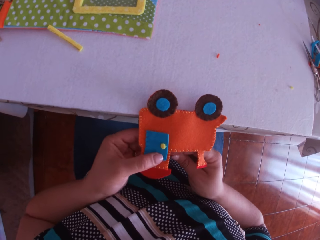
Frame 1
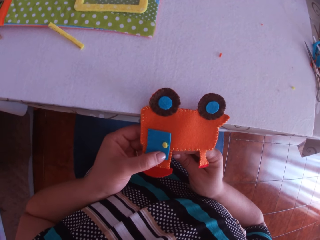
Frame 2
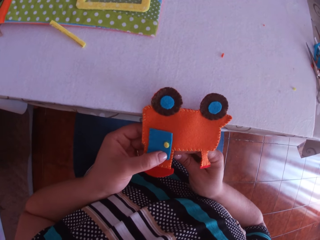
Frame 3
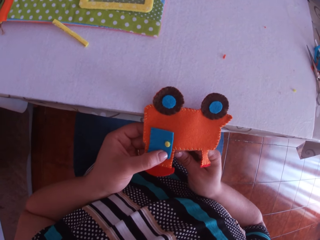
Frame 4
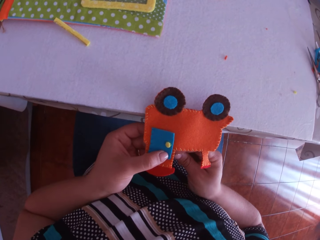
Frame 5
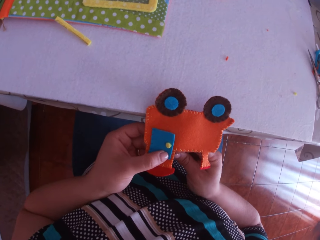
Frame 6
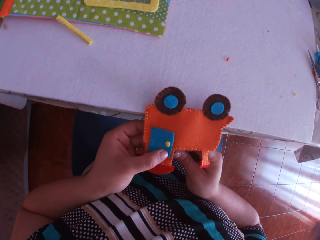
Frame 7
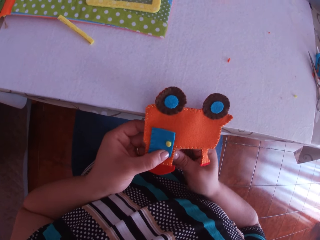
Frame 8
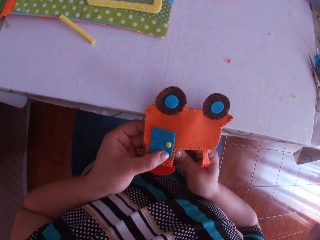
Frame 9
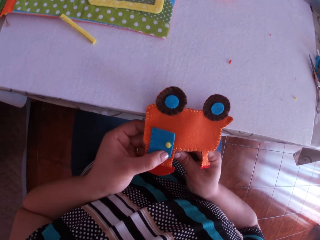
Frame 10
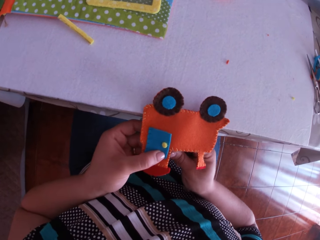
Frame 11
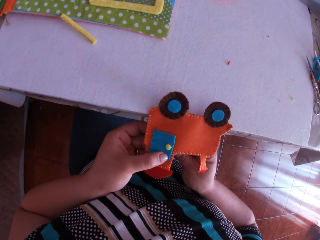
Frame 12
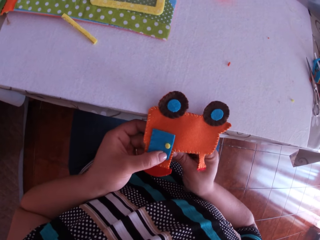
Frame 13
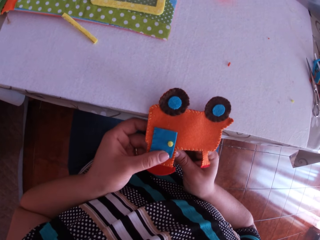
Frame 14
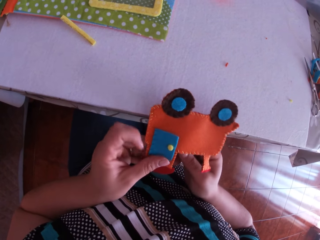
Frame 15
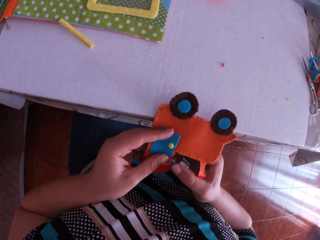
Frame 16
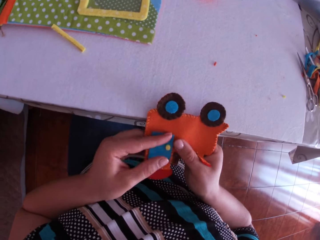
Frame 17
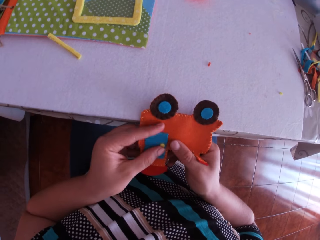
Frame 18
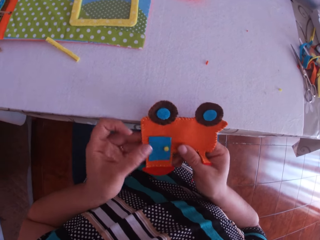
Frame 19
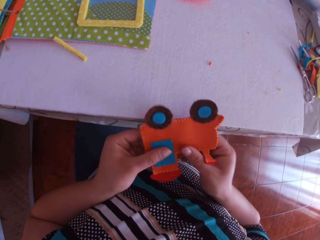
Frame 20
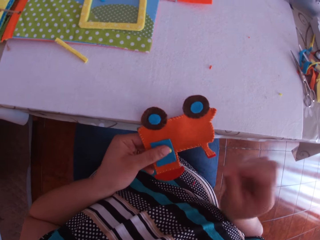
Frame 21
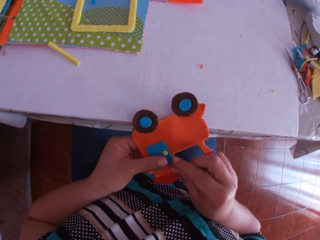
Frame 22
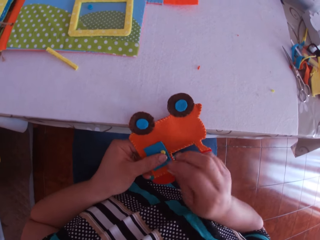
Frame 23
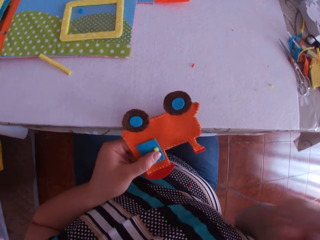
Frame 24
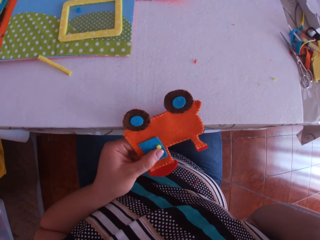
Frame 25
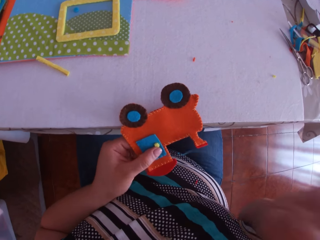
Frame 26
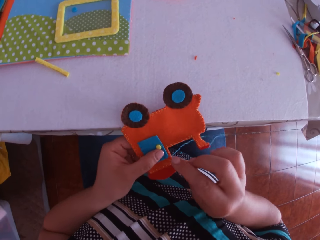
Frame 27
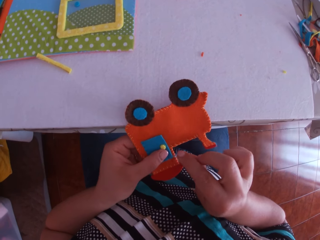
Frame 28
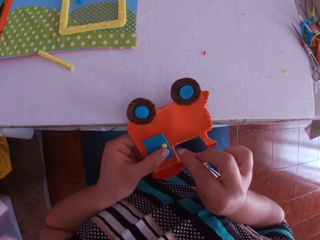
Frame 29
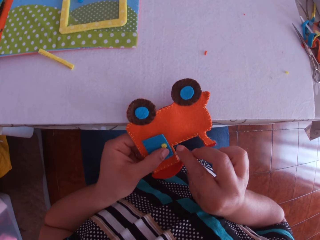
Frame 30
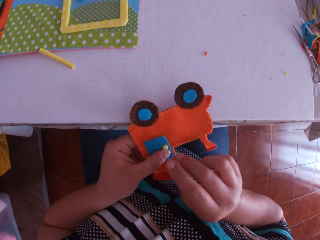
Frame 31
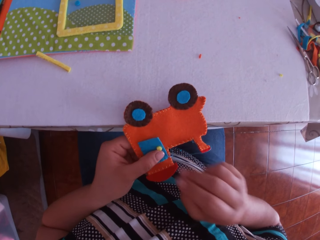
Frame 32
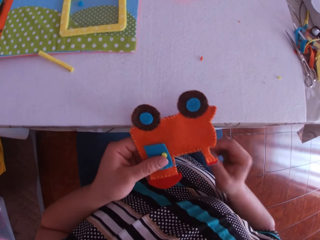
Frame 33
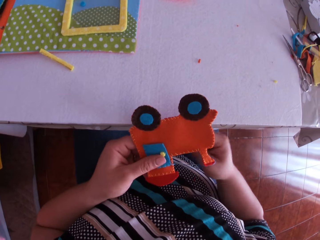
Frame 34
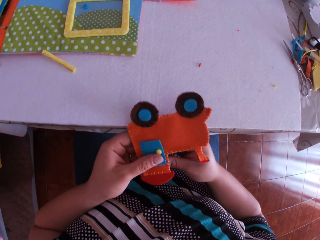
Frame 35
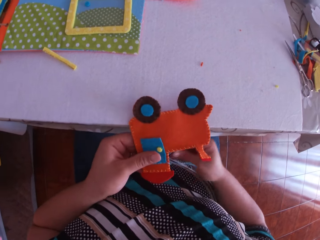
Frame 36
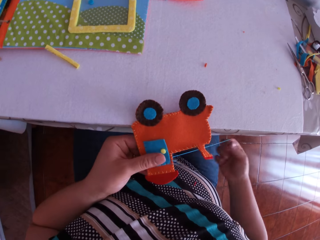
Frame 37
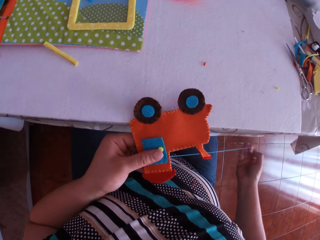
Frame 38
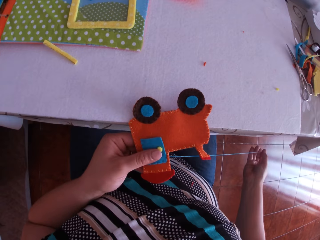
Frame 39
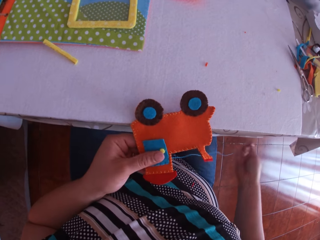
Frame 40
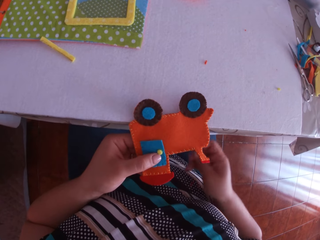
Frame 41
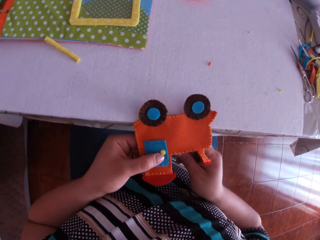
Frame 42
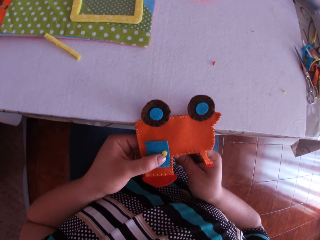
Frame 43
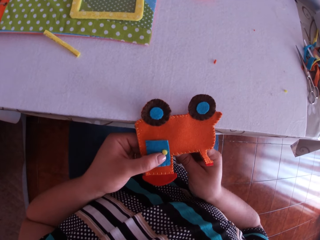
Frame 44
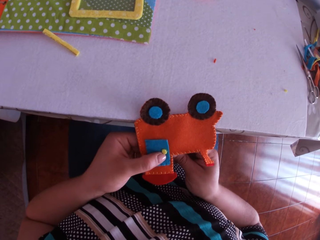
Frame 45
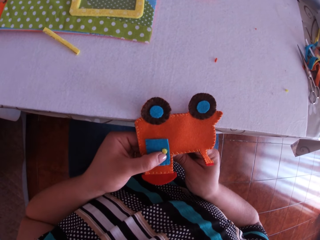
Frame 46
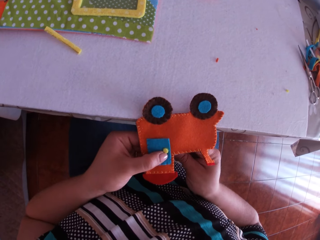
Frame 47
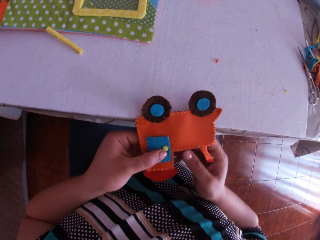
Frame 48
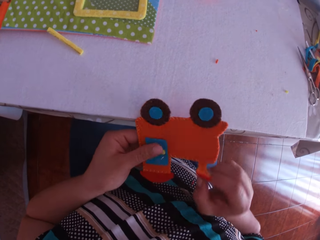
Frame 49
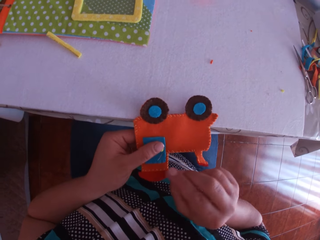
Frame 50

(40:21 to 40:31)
The camera wearer sews a craft cloth on the craft toy with a needle. They hold the craft toy. They pull the thread. They sew the craft cloth on the craft toy with the needle. They pull the thread. They sew the craft cloth on the craft toy with the needle.

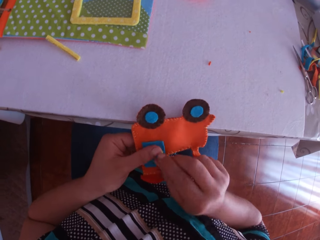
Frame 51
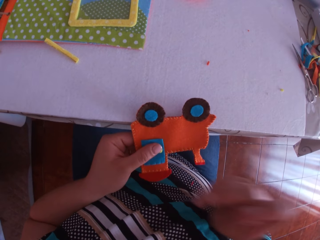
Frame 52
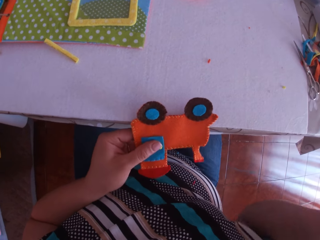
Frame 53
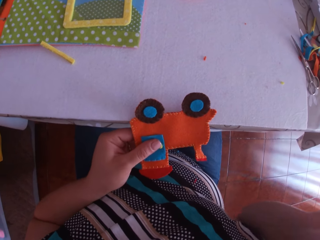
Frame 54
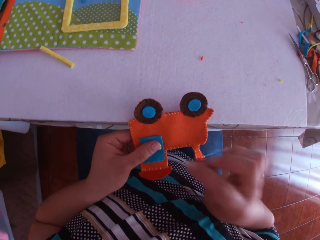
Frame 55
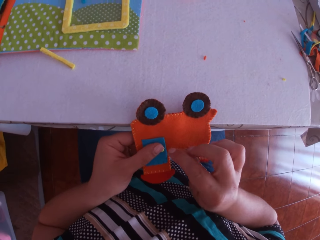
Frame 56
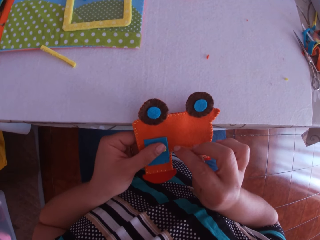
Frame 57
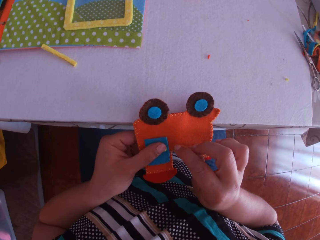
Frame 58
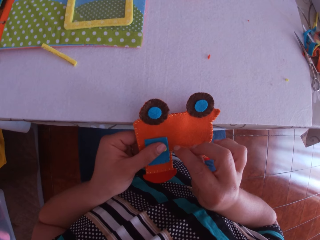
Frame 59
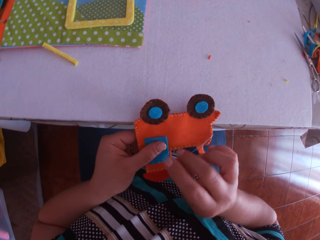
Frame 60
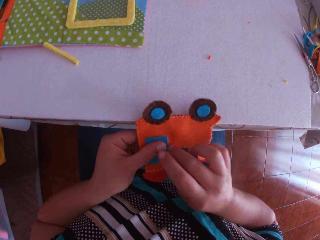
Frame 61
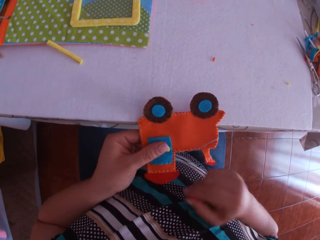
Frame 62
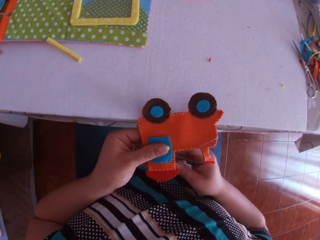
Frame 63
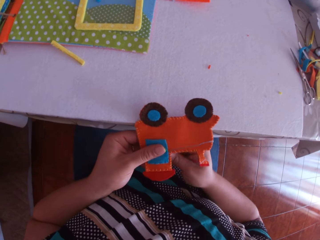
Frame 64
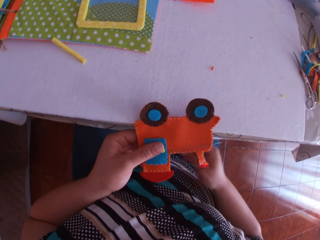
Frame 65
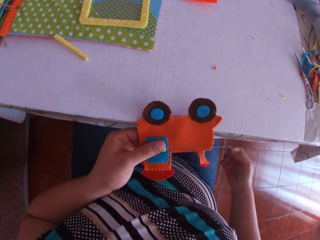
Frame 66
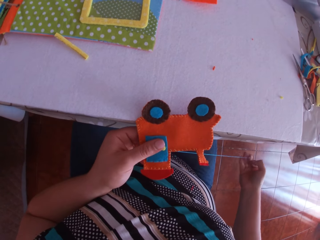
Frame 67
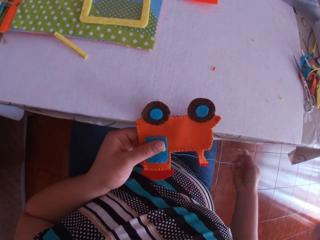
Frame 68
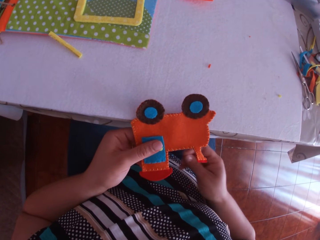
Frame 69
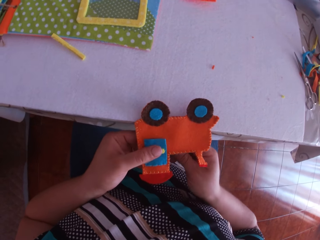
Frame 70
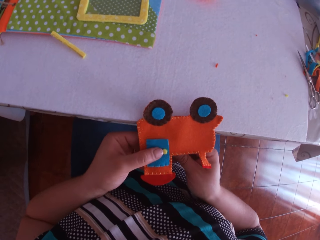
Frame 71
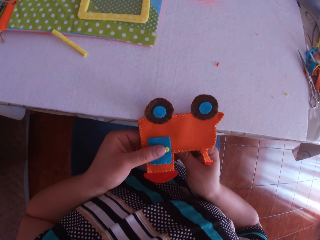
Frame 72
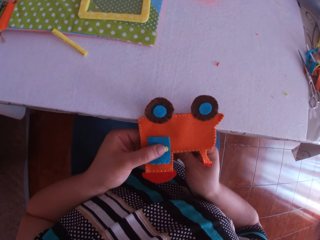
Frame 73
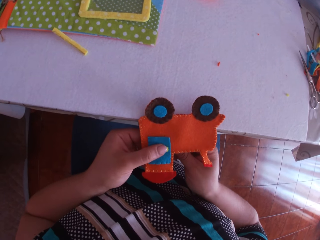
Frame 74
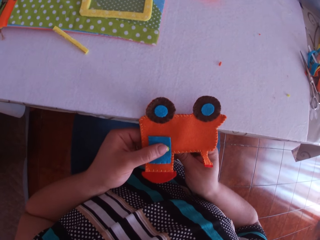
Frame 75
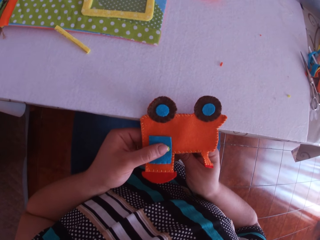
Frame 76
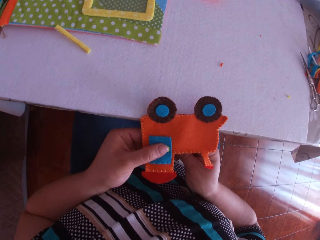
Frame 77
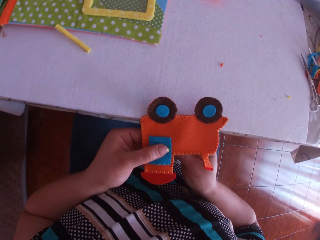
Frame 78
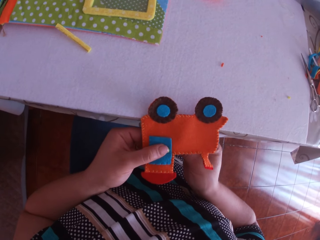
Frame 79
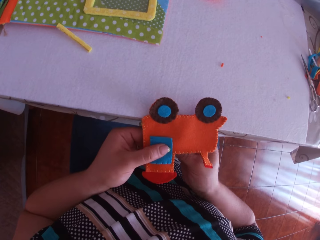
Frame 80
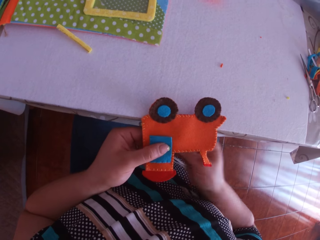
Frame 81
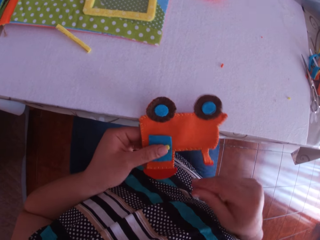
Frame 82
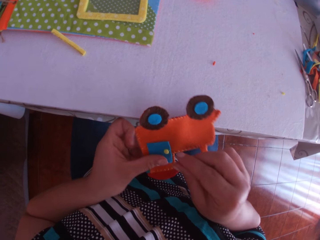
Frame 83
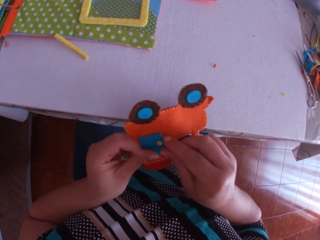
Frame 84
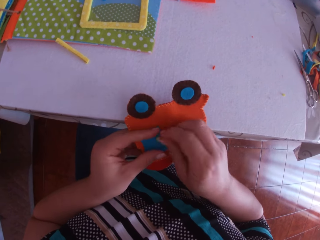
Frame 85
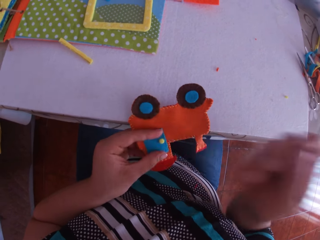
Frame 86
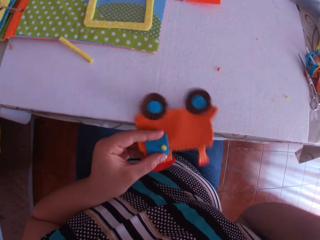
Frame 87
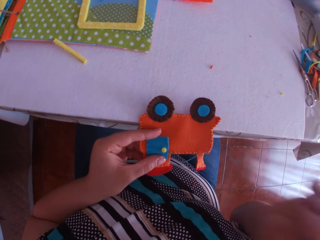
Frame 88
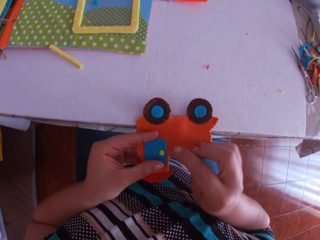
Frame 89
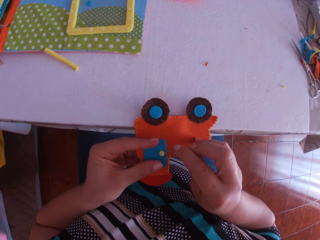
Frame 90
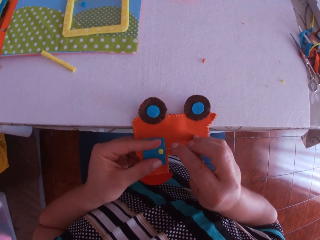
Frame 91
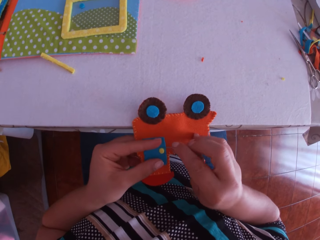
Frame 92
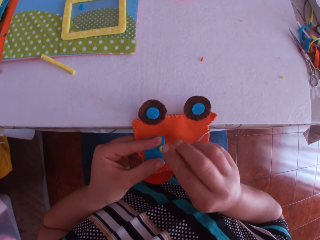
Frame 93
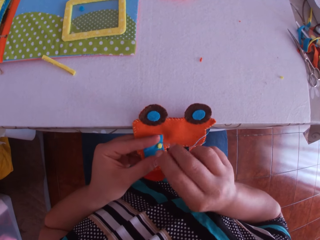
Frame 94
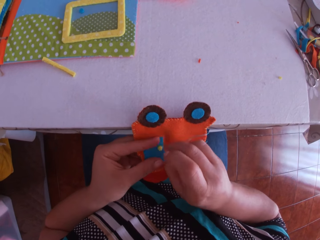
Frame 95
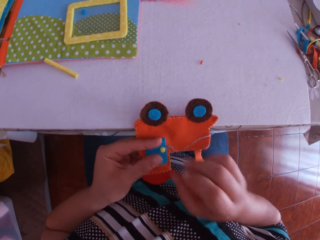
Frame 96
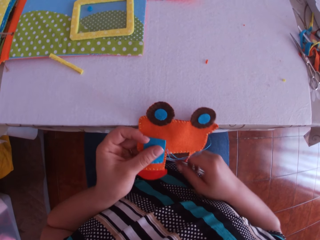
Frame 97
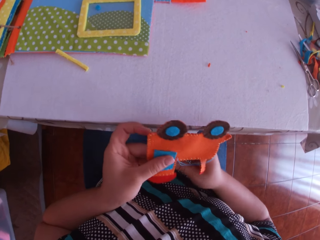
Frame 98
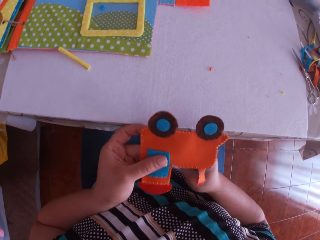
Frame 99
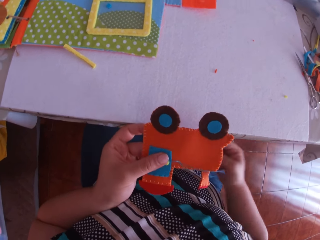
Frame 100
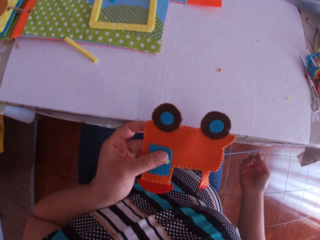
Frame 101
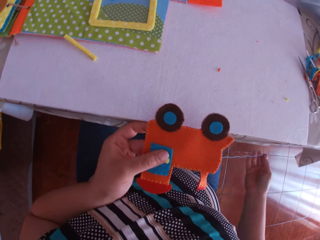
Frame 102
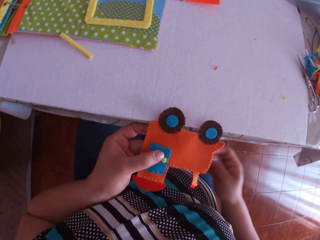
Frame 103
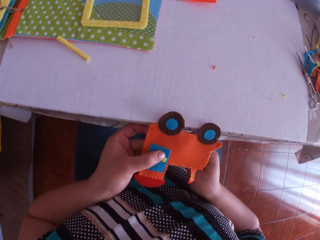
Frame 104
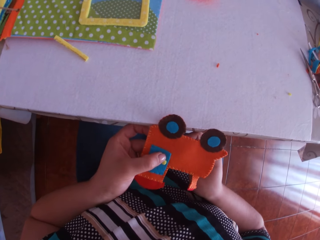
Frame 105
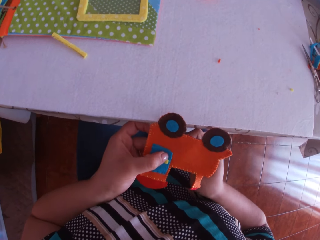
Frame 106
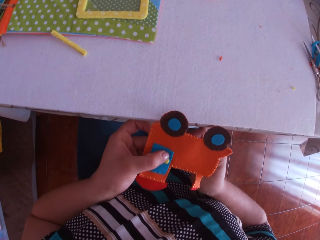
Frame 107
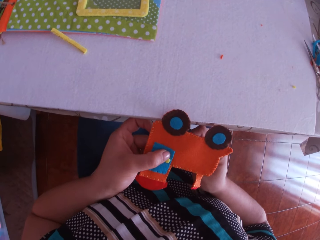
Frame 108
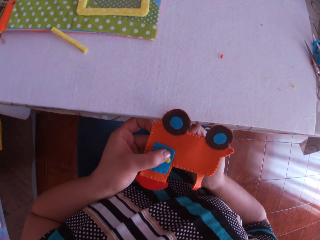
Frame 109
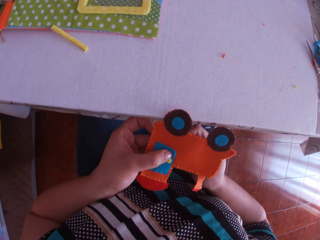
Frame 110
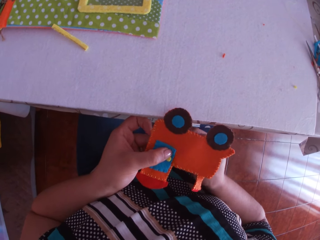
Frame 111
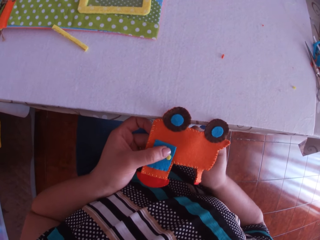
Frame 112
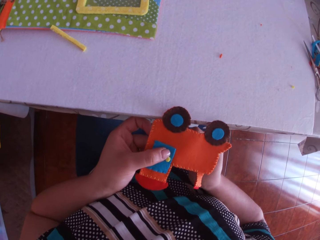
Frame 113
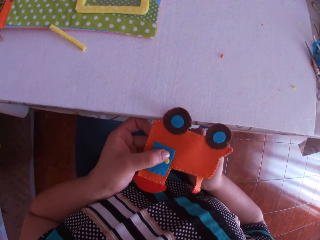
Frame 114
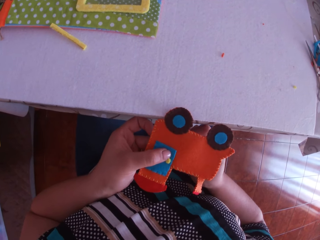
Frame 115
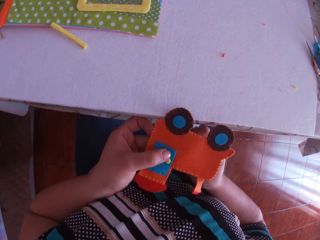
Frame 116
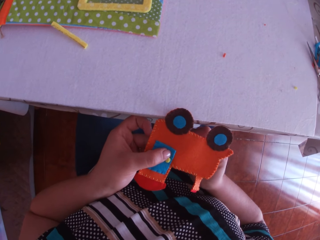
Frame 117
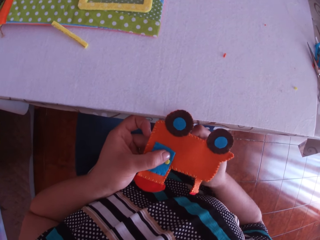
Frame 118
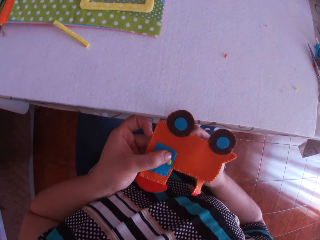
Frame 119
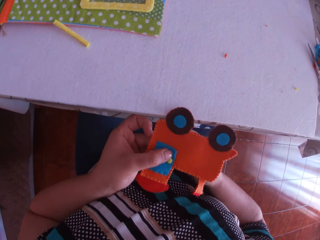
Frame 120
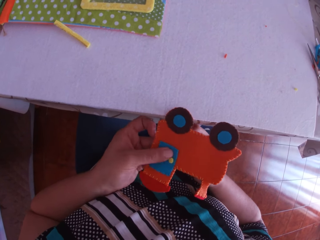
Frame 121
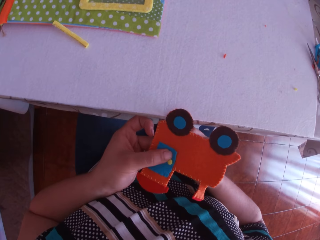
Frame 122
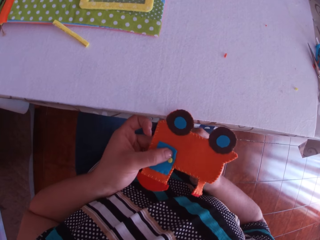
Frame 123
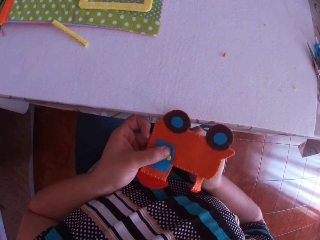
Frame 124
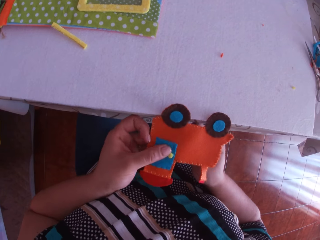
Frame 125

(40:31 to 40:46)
The camera wearer pulls the thread. He sews a craft cloth on the craft toy with a needle. He pulls the thread. He sews the craft cloth on the craft toy with the needle. He pulls the thread. He sews the craft cloth on the craft toy with the needle. He lifts the crafted fabric from the table with his left hand. He pulls the thread. He sews the craft cloth on the craft toy with the needle.
